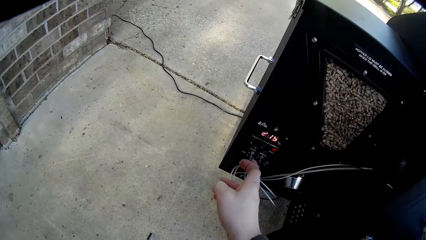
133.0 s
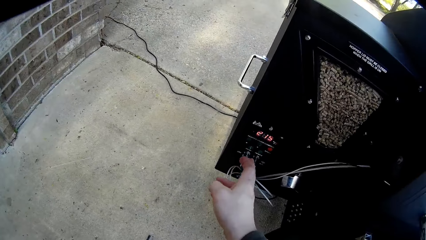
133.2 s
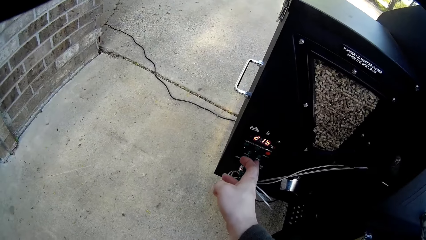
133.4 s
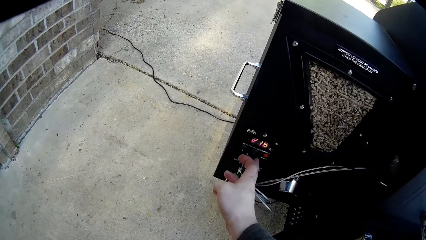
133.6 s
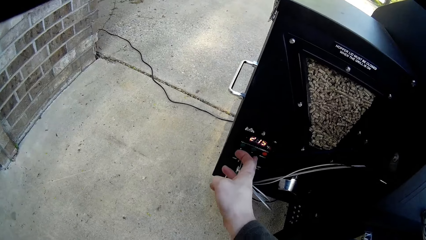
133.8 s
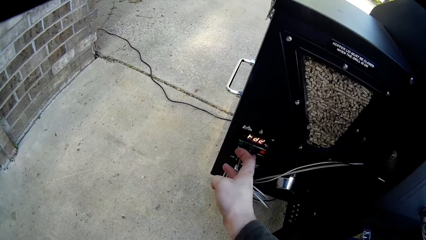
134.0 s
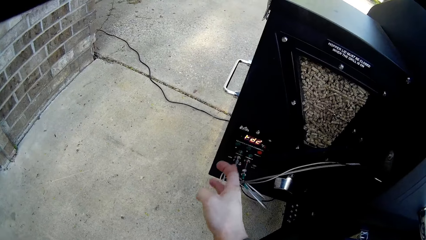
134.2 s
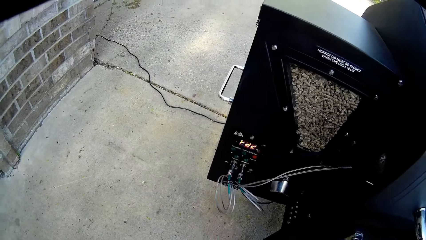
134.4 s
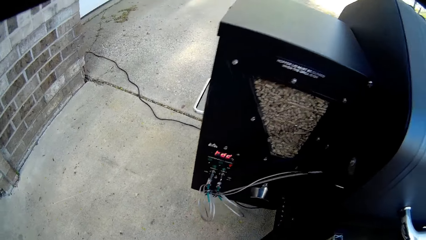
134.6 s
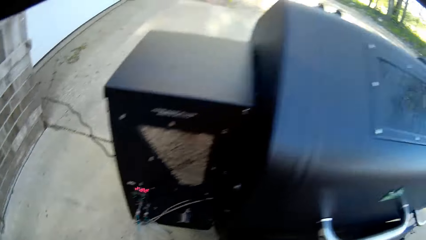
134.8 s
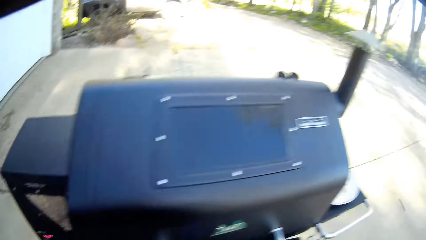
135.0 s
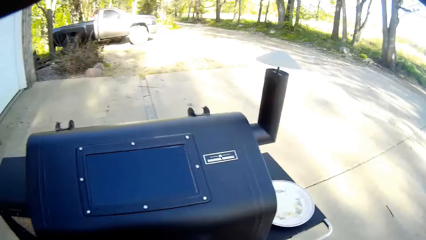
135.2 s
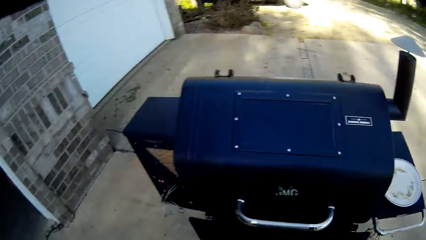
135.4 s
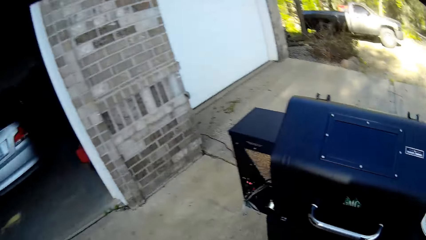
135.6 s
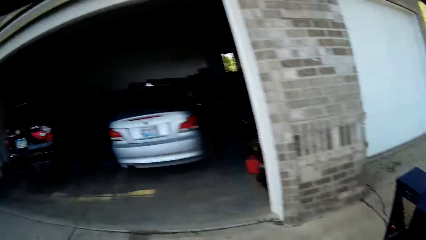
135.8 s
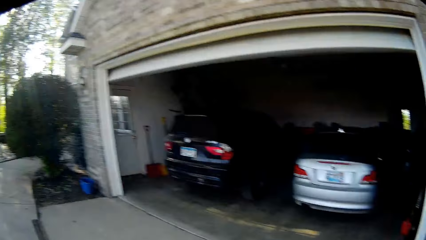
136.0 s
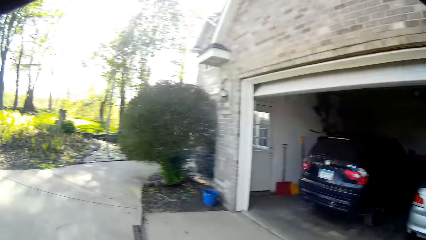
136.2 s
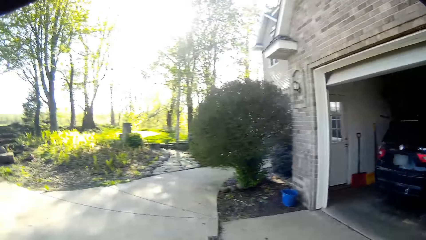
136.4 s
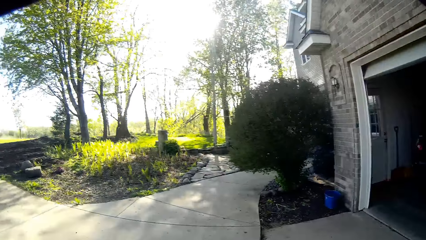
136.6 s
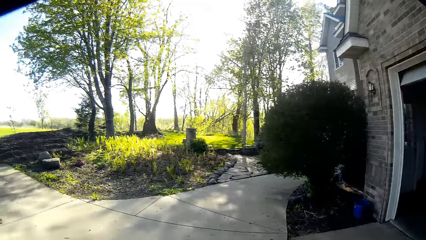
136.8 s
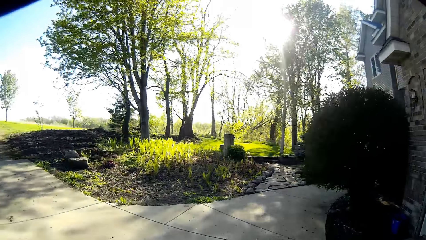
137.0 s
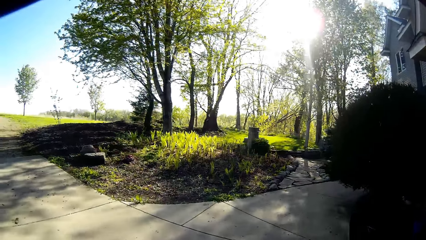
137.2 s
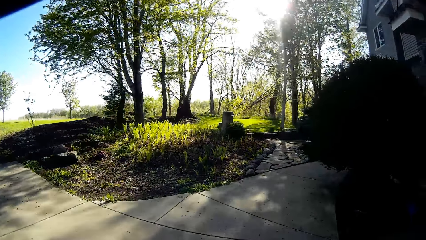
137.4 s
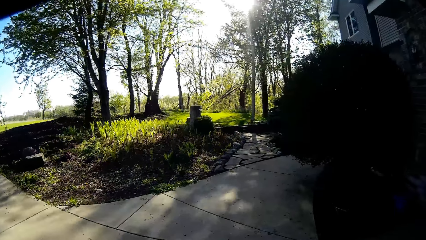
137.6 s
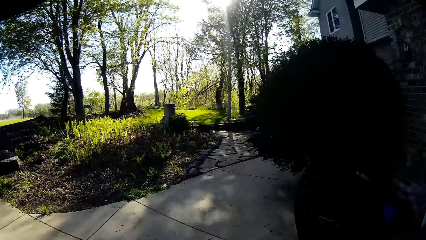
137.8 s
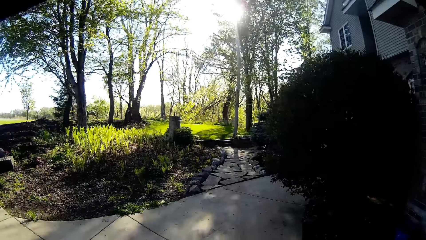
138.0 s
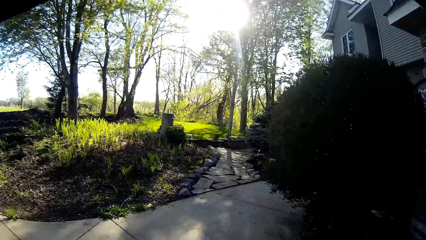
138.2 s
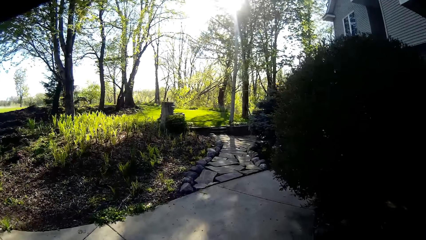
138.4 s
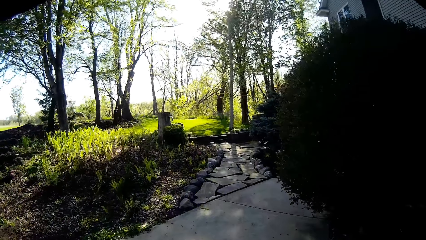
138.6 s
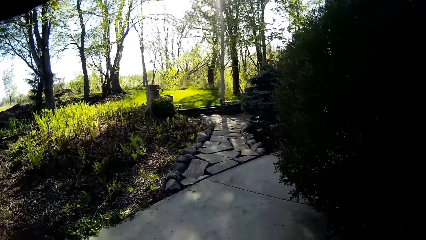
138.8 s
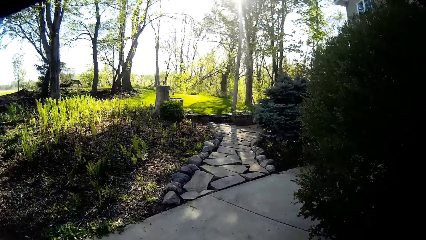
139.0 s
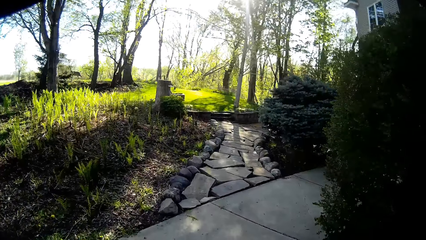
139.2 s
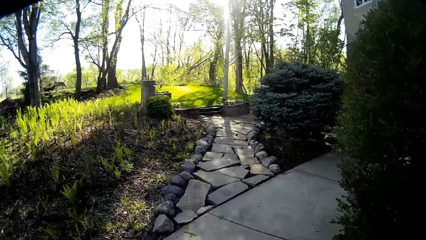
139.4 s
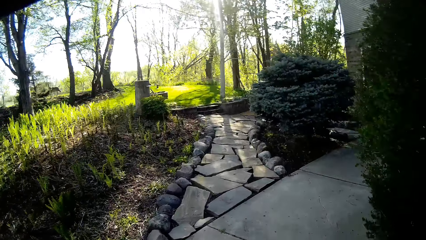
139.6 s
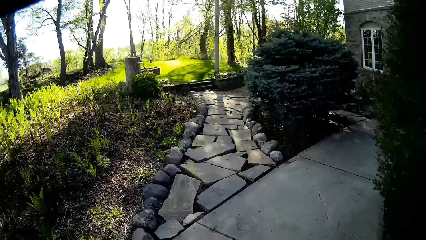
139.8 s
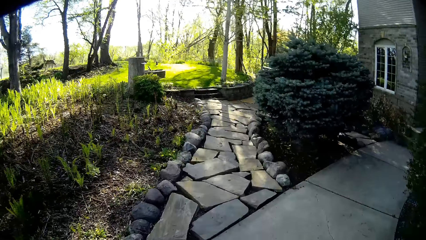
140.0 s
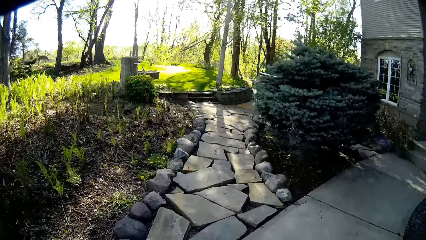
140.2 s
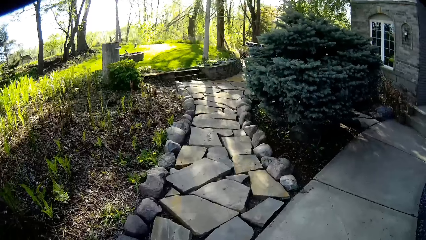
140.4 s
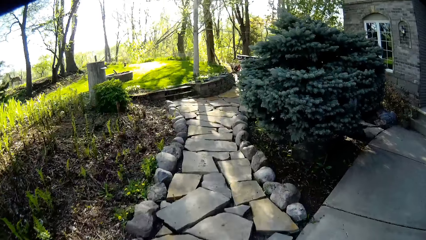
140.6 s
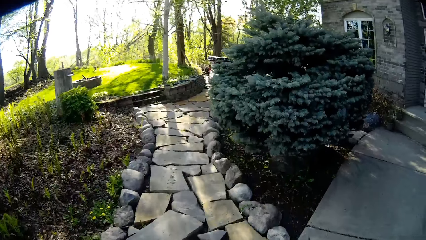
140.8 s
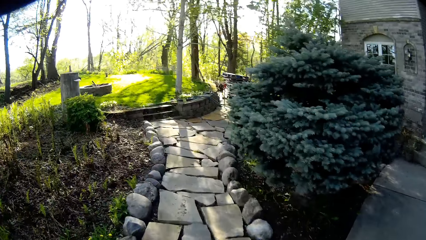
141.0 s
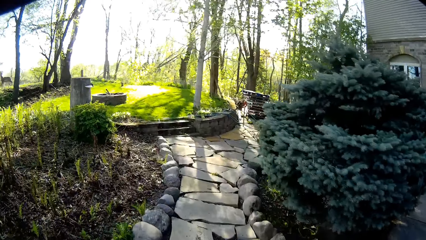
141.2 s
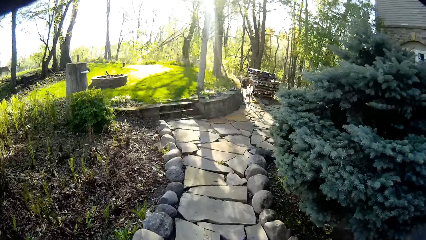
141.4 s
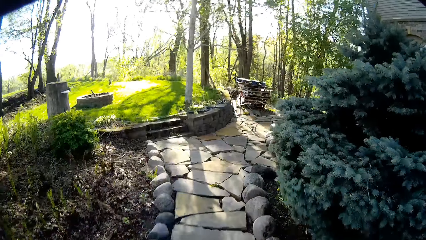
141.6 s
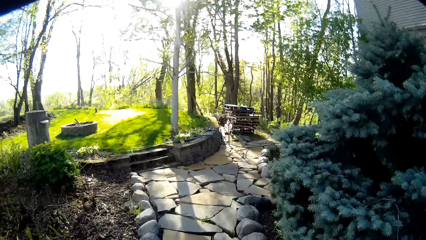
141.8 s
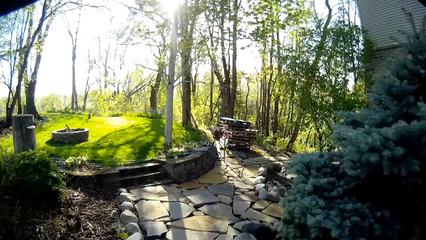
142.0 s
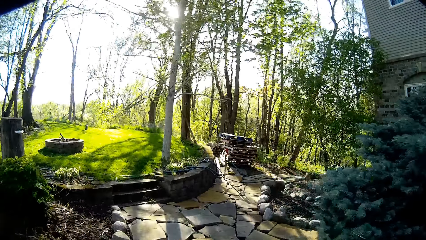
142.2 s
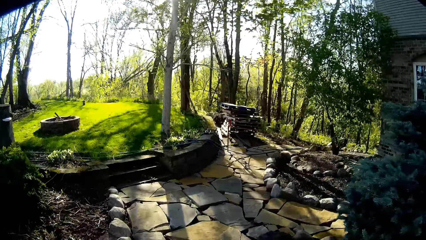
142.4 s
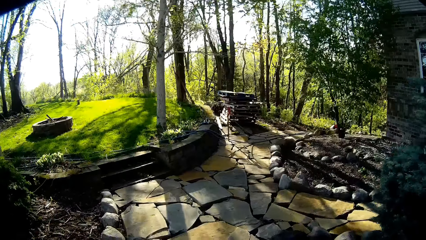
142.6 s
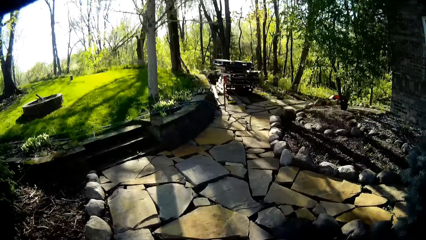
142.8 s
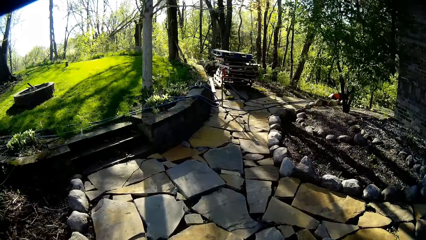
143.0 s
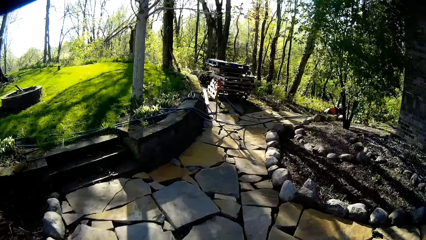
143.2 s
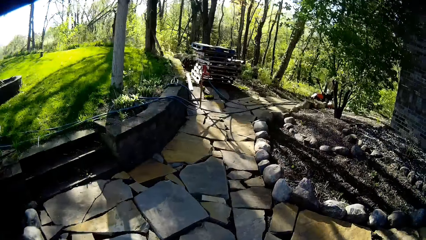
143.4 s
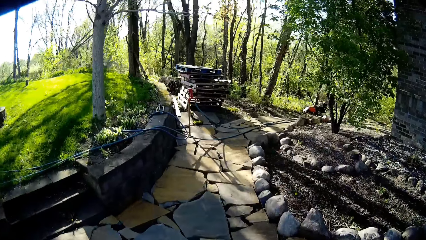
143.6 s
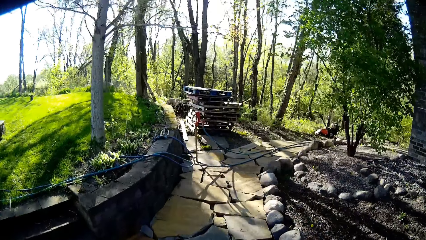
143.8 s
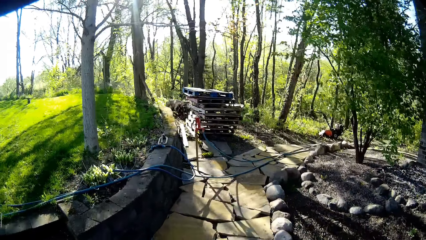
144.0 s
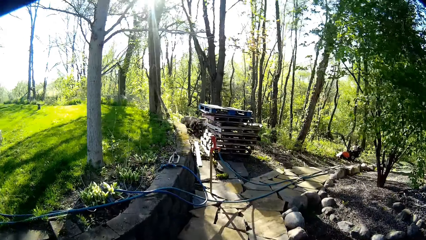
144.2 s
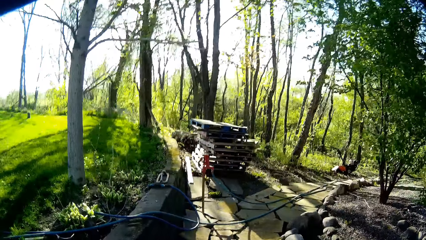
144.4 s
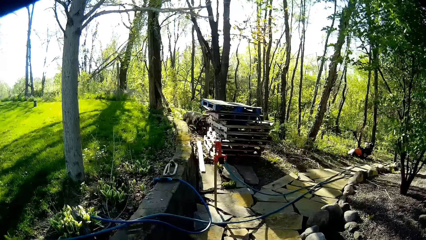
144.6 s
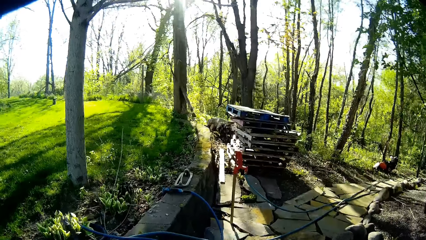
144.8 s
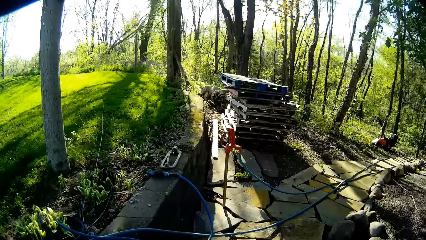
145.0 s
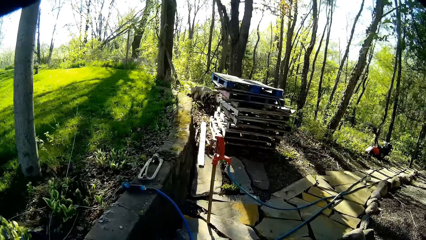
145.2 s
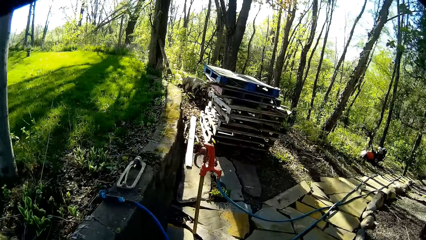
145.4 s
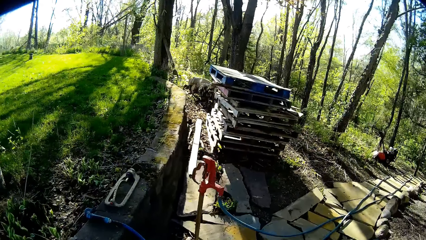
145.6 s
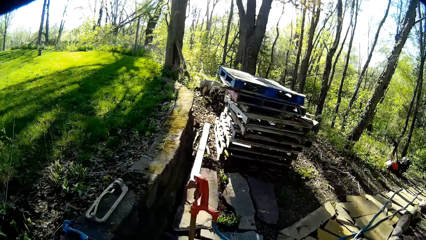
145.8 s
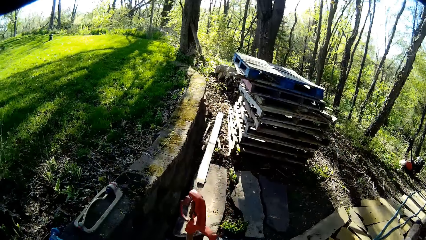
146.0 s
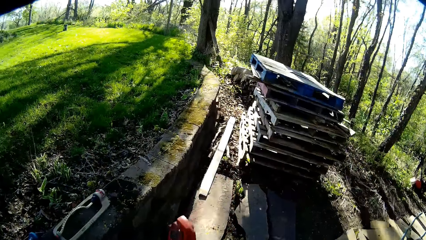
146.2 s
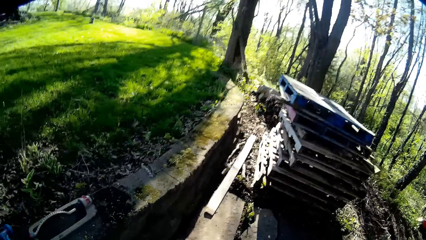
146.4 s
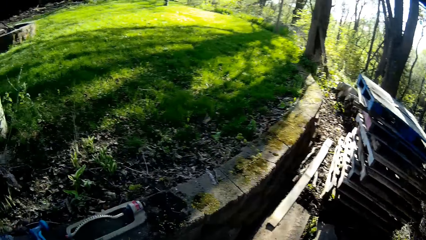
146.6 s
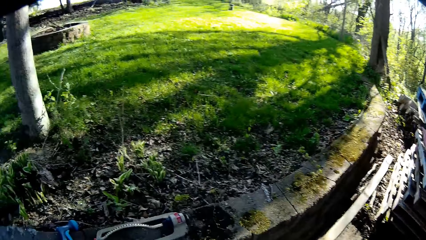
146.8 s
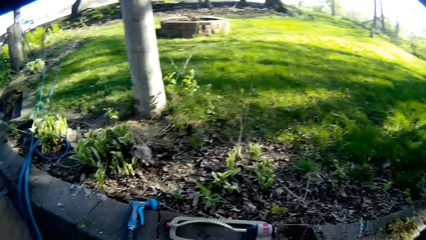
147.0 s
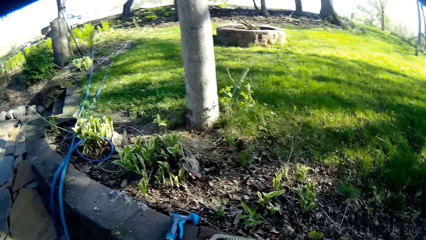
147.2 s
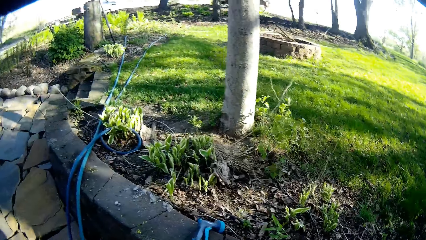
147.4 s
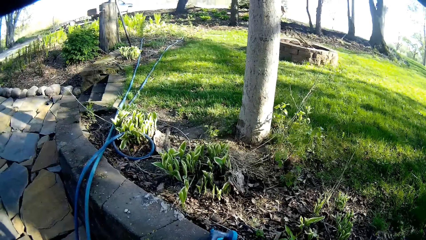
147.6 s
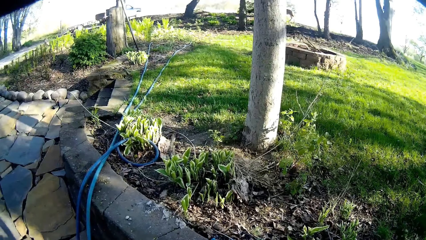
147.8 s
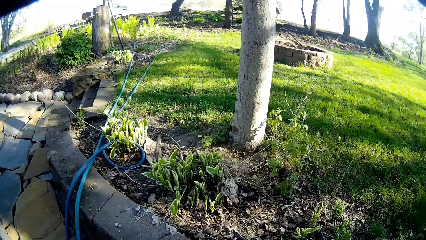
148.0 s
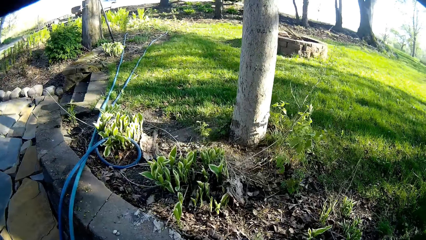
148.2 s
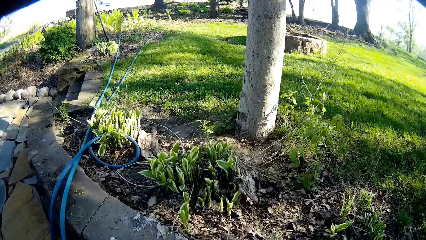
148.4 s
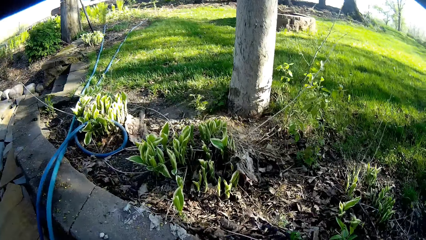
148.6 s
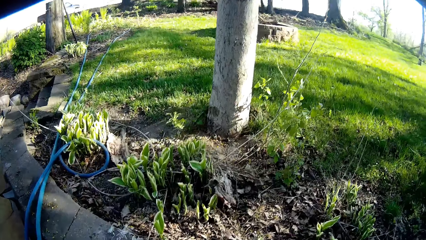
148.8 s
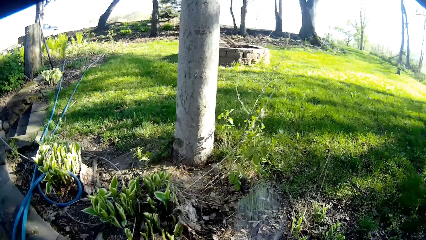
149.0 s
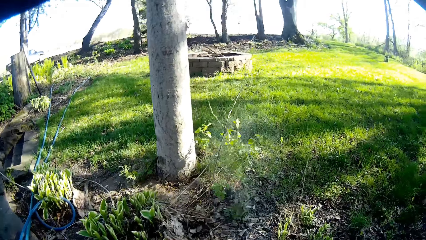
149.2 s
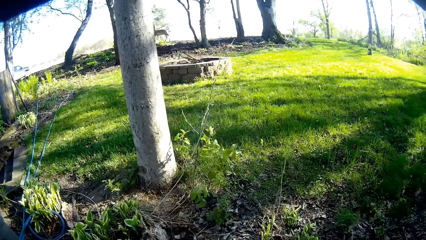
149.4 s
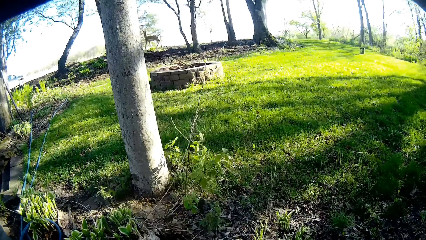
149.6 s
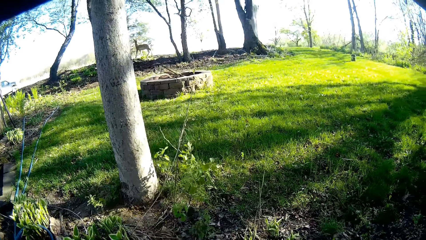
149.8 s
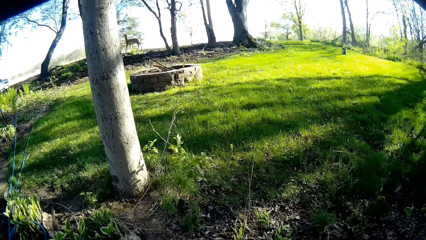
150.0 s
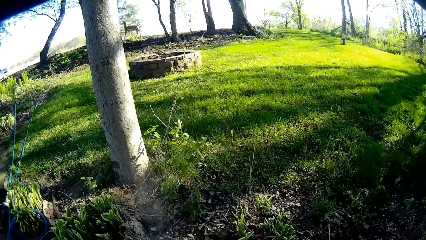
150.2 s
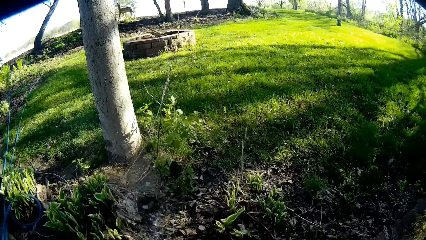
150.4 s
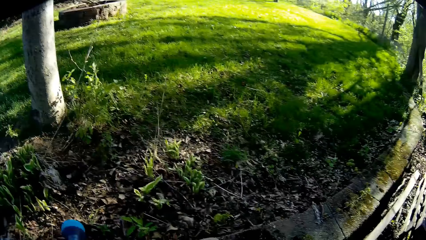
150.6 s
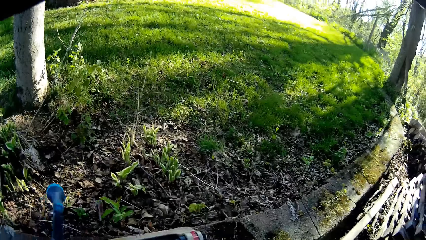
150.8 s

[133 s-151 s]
The camera wearer adjusts the settings on an electric grill with his left hand. He walks on the paved path. He turns on a water hose with his left hand.
